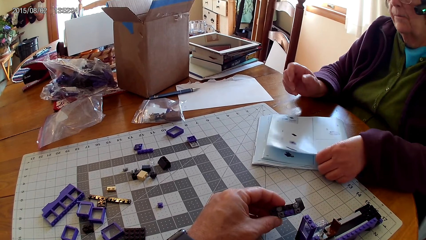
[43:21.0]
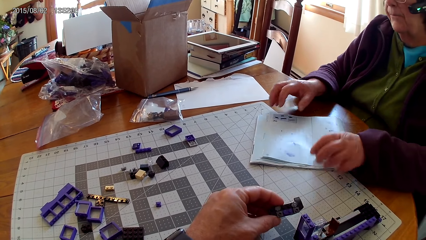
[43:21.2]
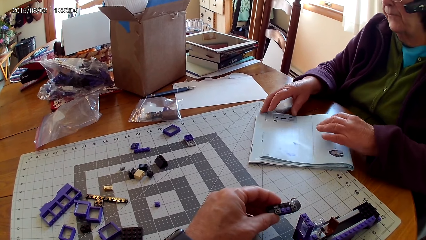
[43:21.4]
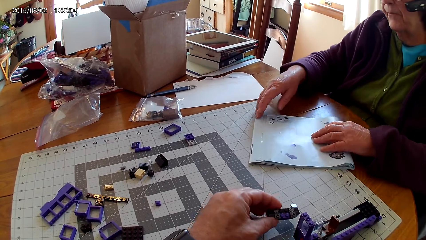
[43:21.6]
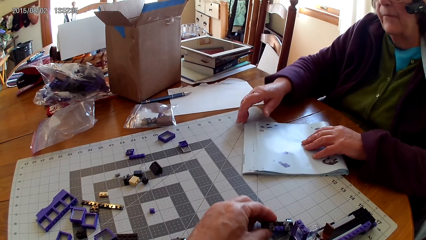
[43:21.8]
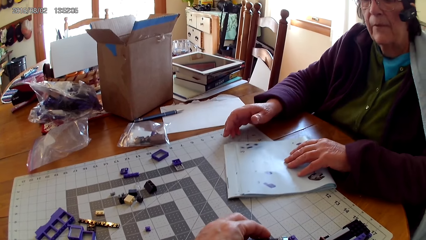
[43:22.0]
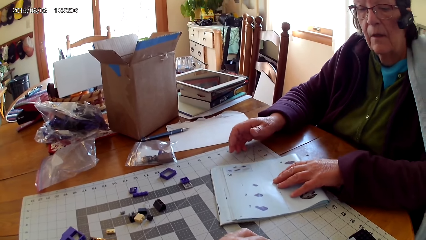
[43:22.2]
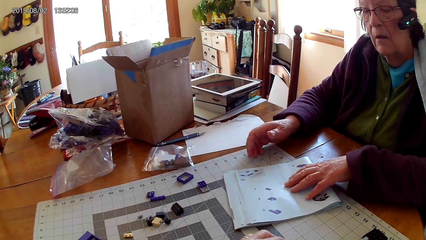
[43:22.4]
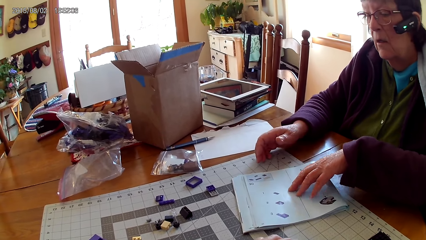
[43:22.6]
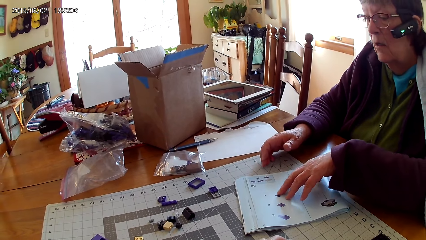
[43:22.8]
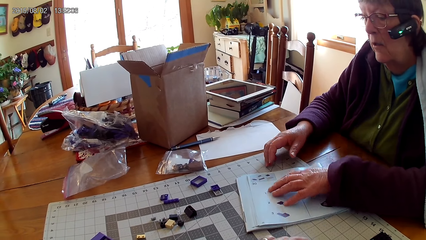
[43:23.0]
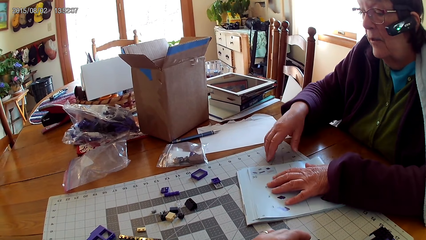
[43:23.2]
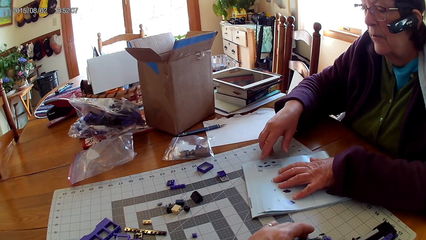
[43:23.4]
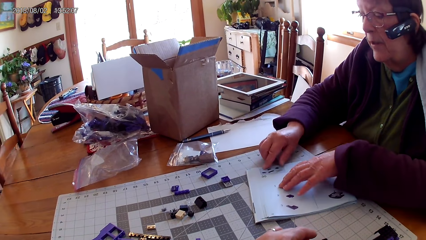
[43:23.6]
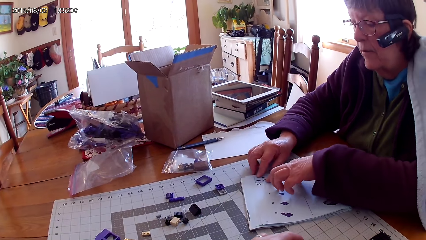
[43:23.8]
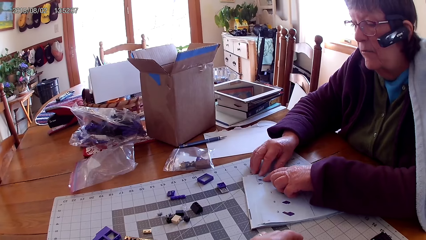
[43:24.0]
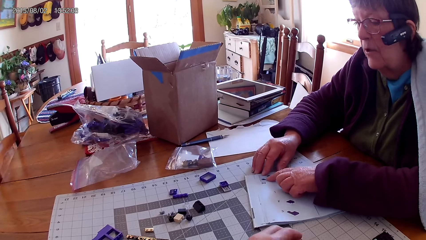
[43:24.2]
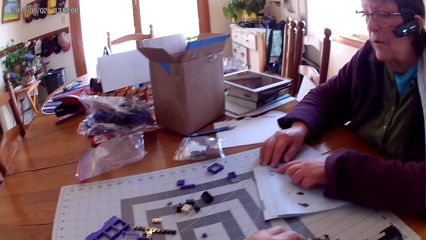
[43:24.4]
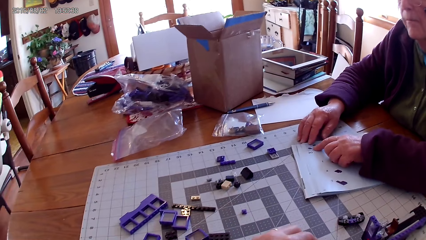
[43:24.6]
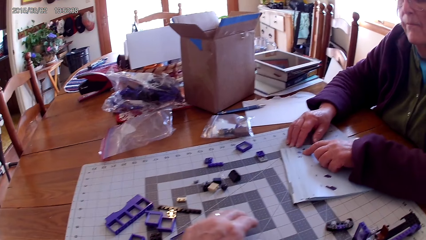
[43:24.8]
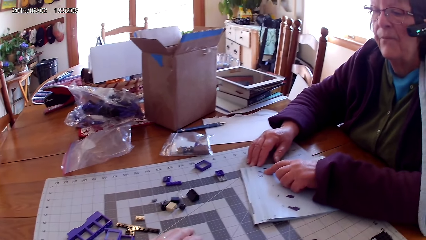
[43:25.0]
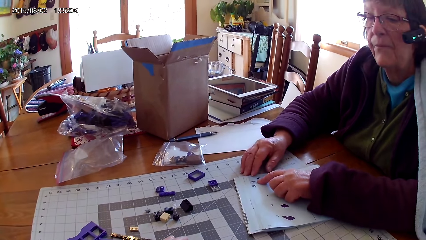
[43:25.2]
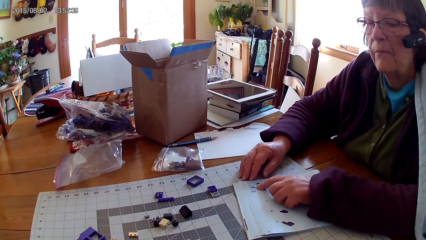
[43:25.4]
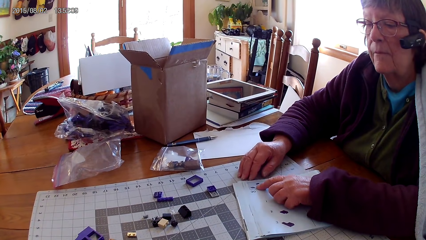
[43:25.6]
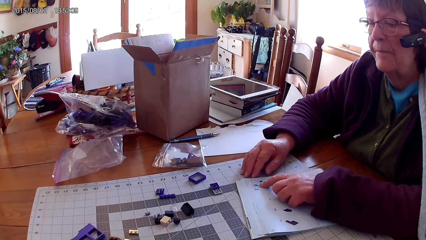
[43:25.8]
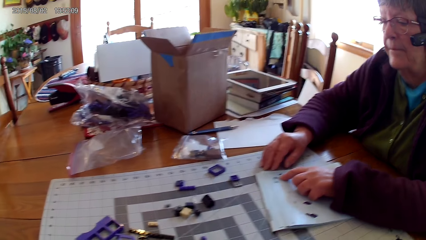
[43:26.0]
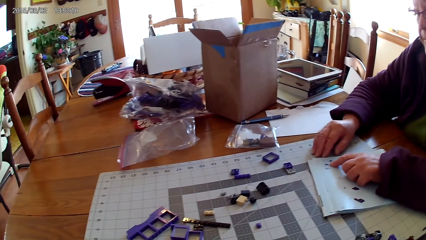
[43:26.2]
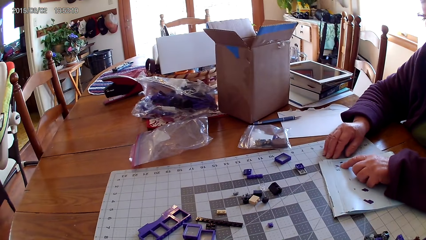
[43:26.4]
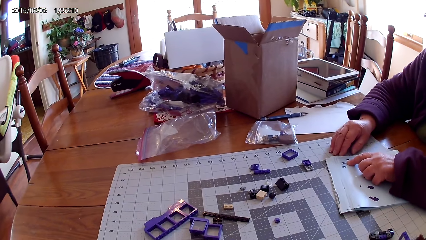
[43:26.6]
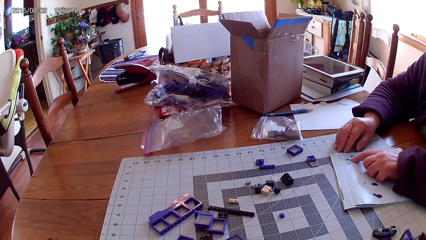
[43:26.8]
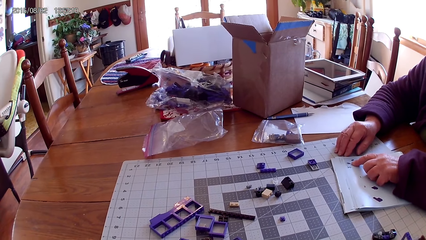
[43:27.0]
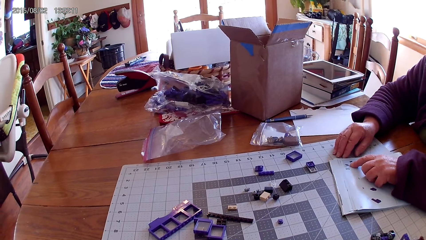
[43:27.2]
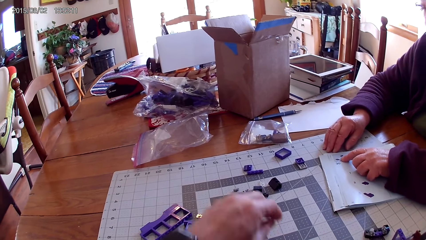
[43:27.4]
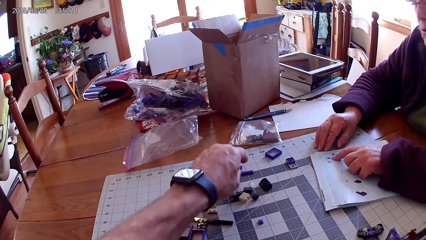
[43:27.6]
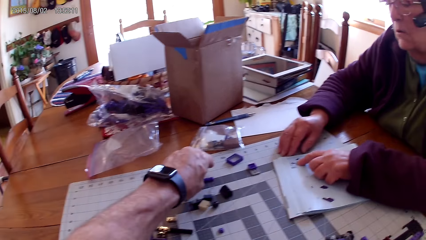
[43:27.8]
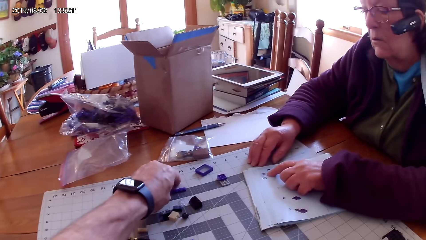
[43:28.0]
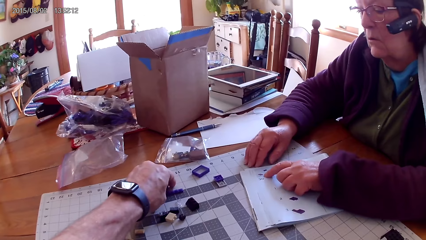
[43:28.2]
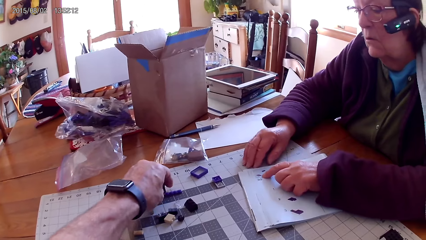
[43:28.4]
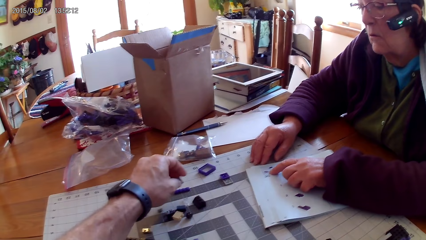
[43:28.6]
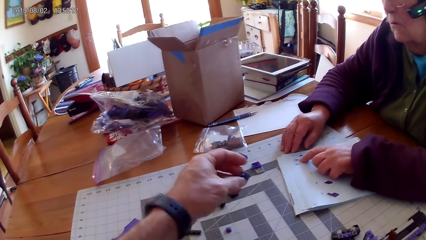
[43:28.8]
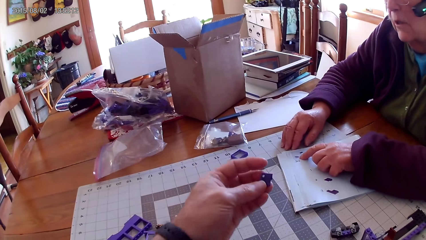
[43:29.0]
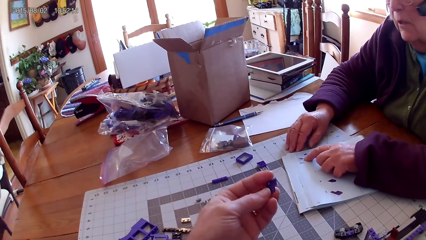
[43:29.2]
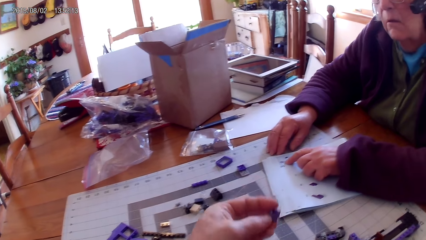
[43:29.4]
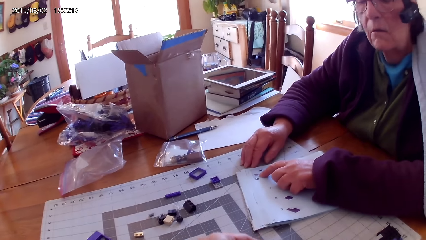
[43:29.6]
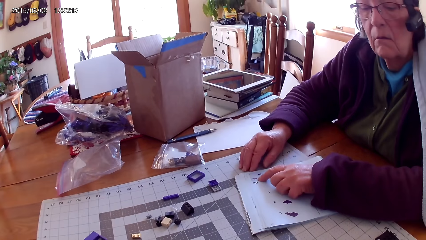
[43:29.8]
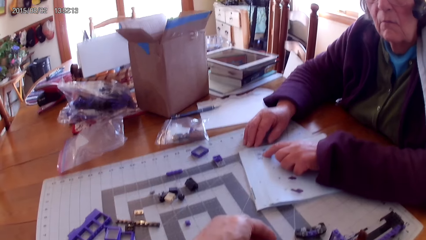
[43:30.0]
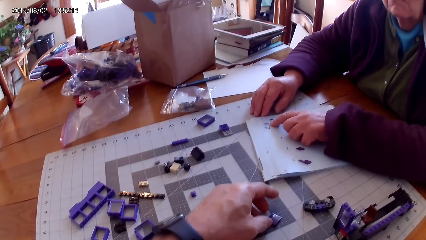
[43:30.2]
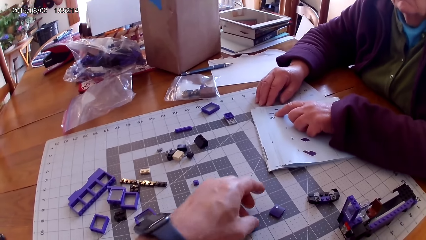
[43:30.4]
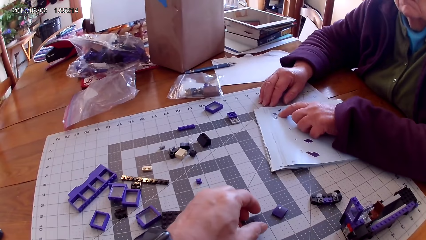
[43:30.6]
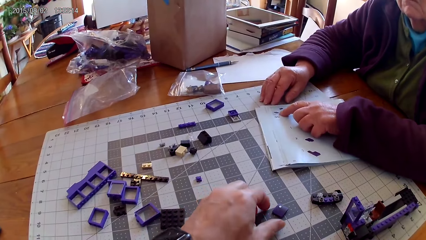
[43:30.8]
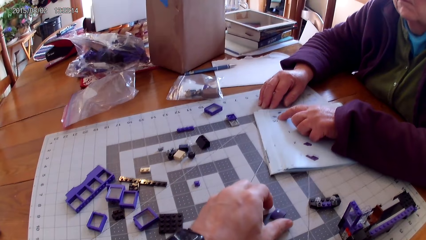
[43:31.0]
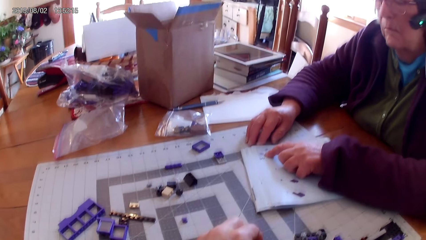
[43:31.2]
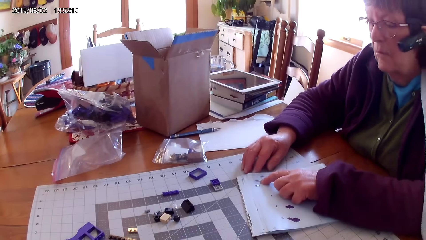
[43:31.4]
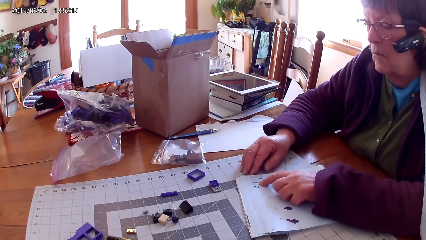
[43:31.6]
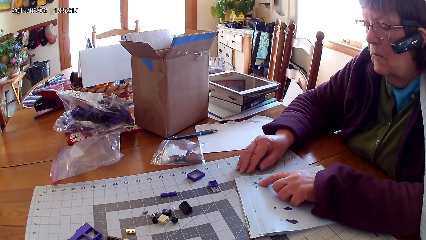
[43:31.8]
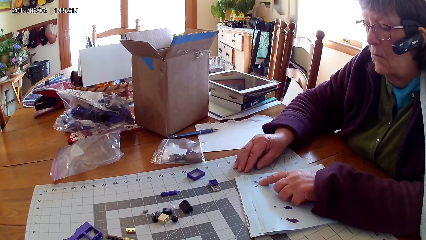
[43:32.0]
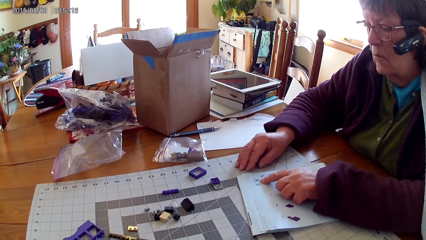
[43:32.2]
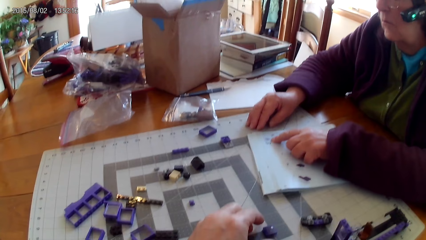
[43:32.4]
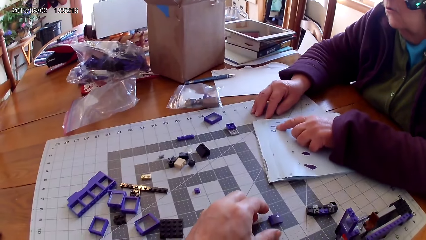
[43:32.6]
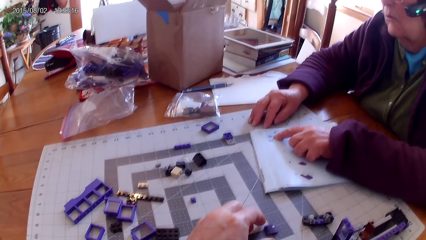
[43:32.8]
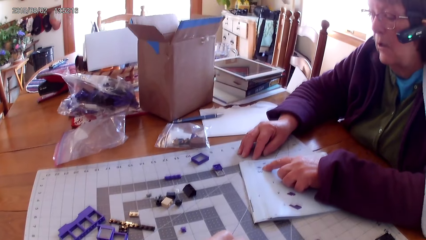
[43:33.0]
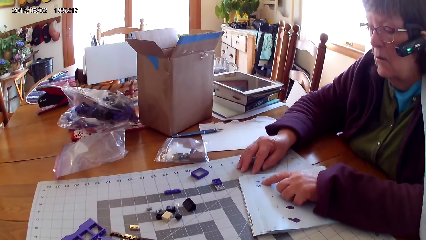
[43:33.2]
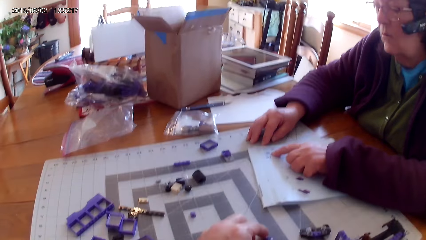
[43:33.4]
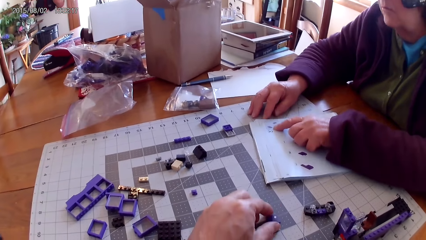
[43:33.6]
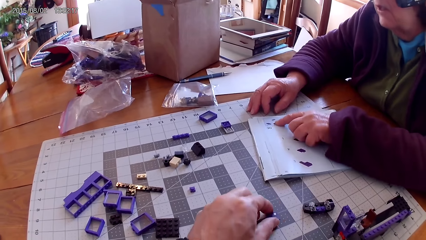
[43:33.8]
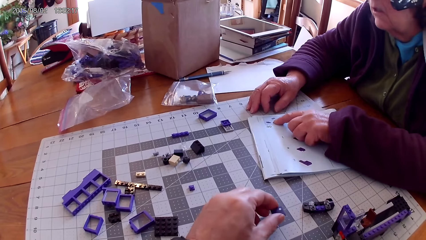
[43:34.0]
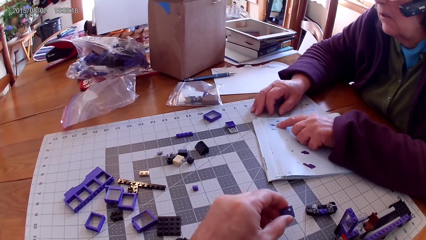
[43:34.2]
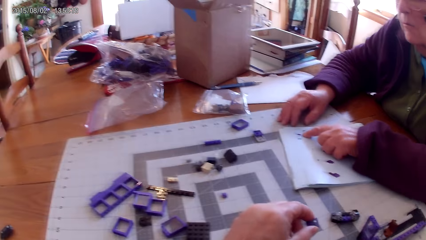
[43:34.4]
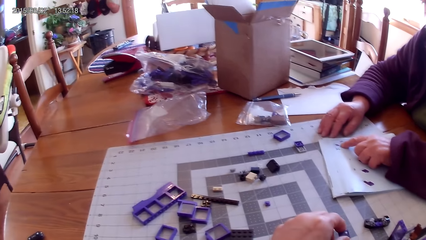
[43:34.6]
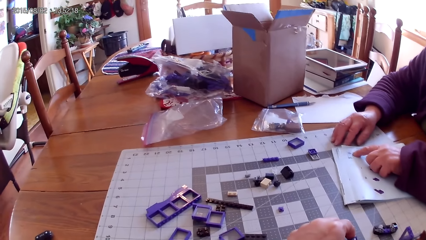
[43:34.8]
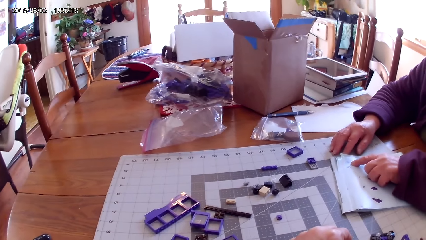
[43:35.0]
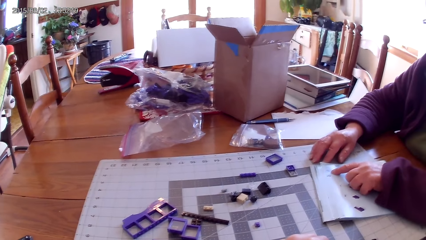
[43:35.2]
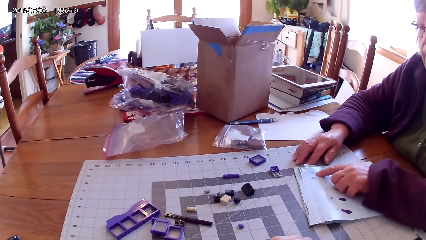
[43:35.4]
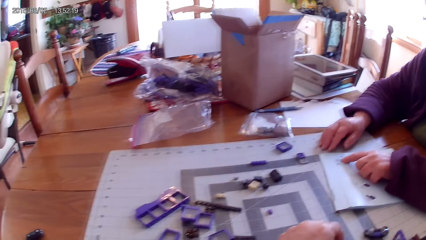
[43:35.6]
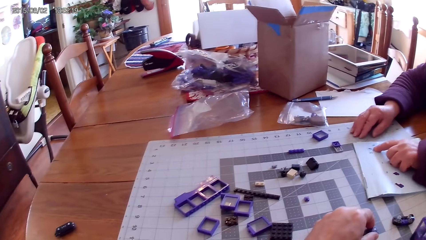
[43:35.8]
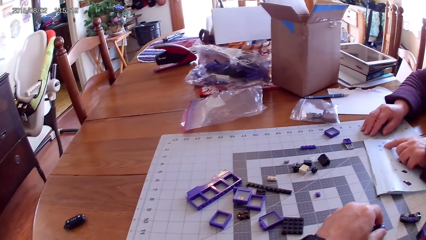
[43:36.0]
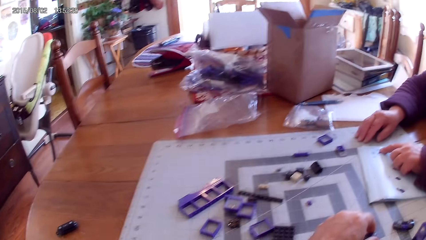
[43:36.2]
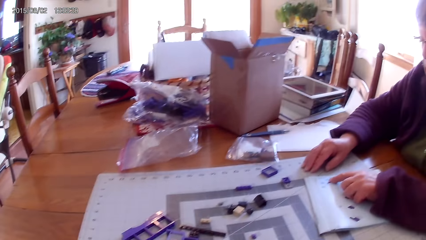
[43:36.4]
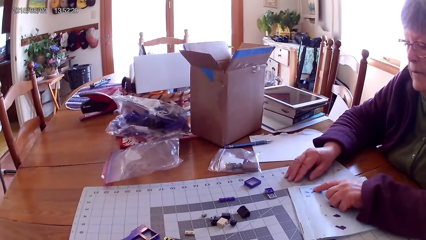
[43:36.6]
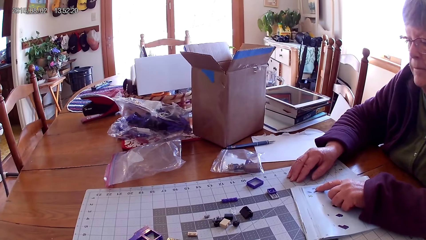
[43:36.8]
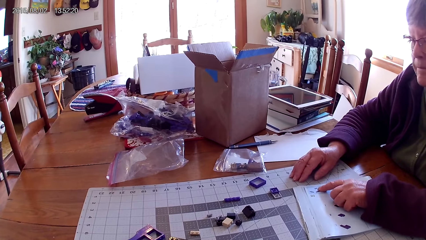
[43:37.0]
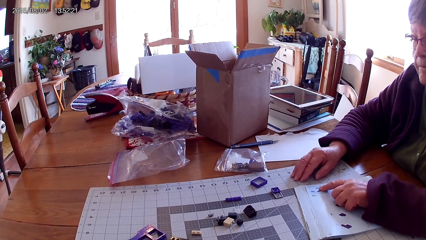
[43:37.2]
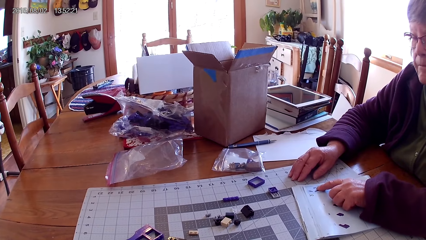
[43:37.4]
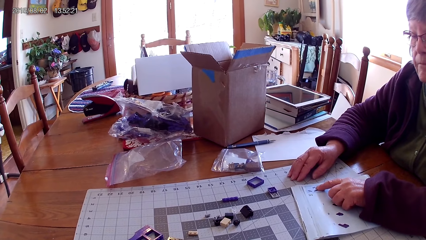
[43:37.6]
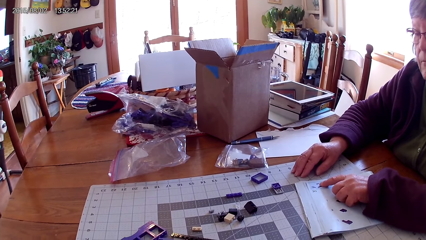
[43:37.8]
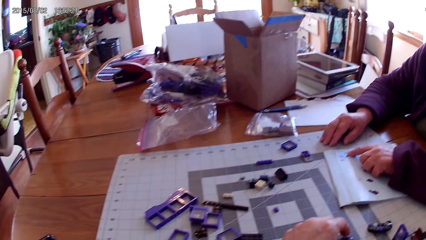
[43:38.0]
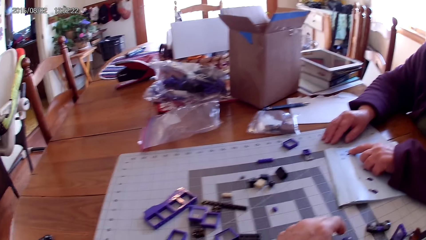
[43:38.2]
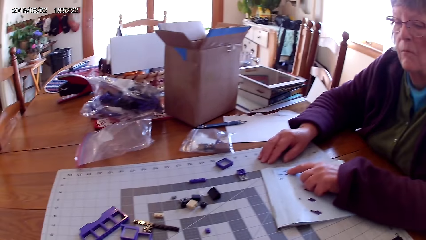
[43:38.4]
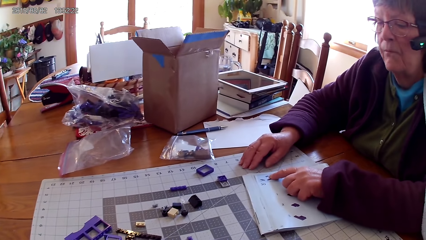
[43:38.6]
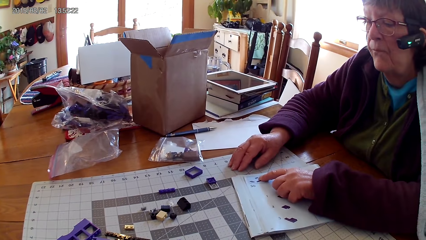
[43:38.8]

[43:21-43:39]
A lady opens a page in the book, talks with the camera wearer, pushes the lego book, points at a drawing on the book, and reads the lego book. The camera wearer picks up a plastic interlocking block from the table. They pick up the lego book, put the plastic interlocking block on the table, and pick up the plastic interlocking block from the table. The lady reads the lego book. The camera wearer looks around.
